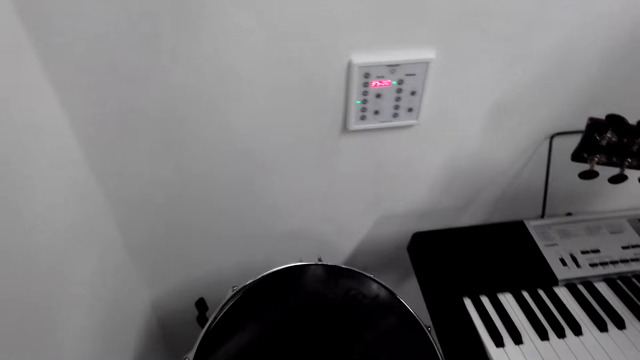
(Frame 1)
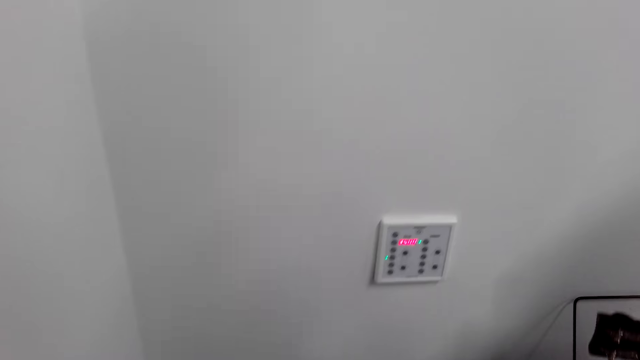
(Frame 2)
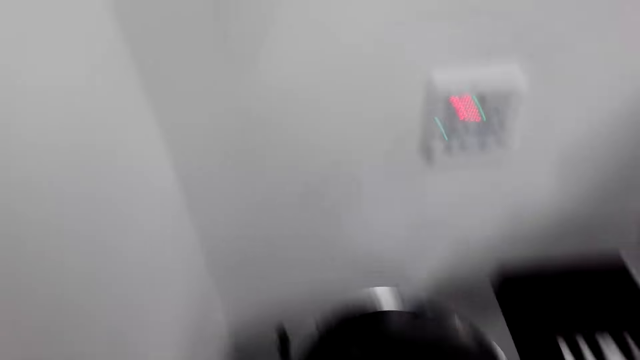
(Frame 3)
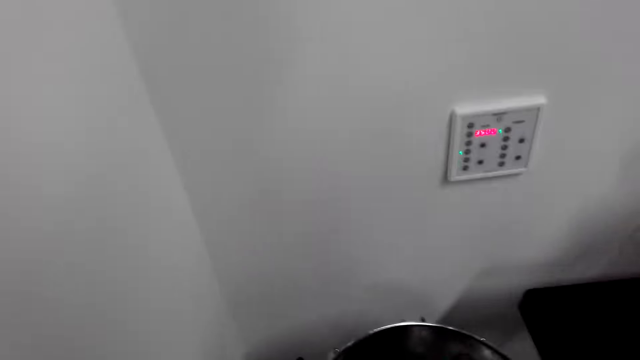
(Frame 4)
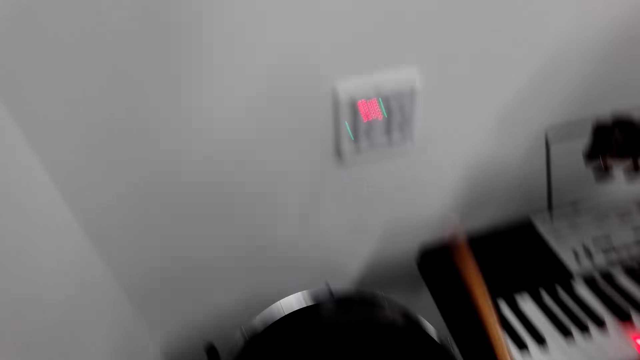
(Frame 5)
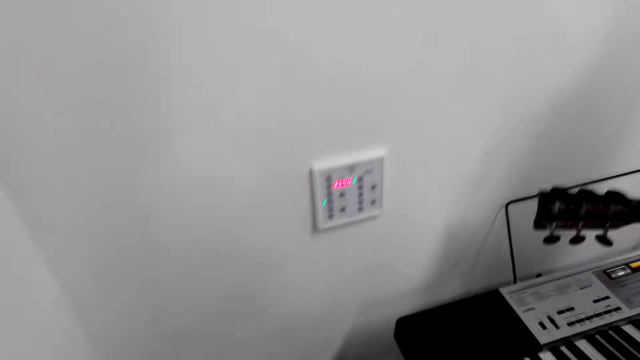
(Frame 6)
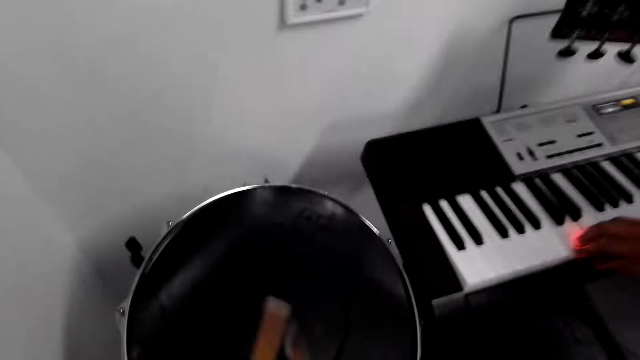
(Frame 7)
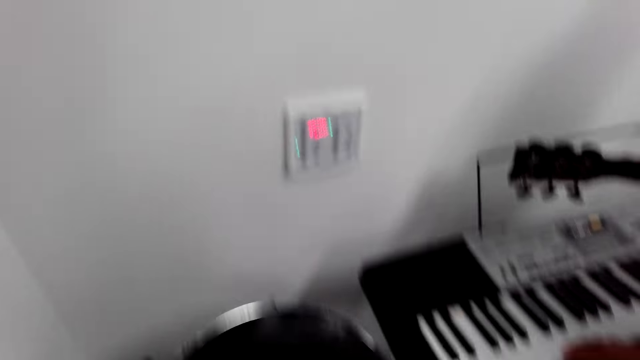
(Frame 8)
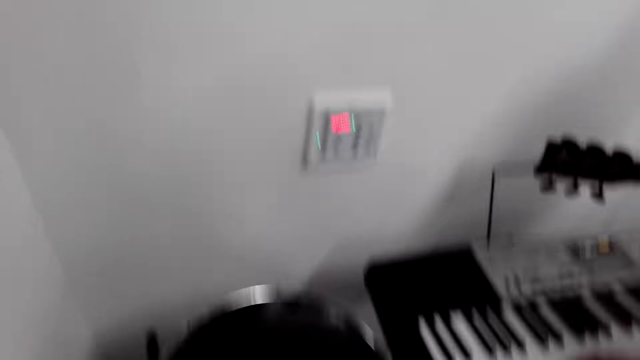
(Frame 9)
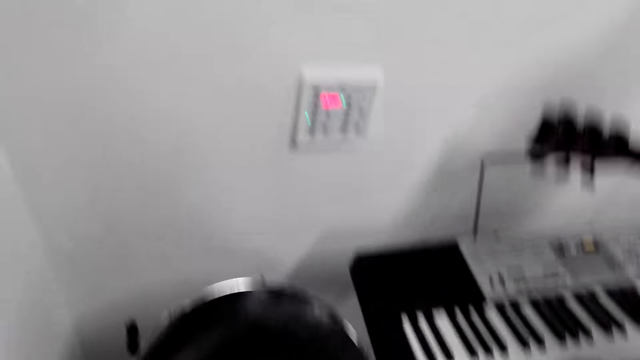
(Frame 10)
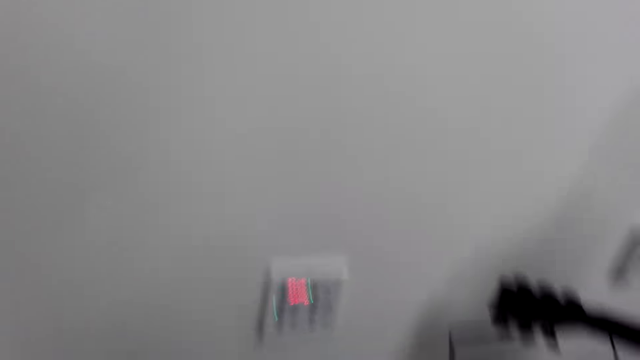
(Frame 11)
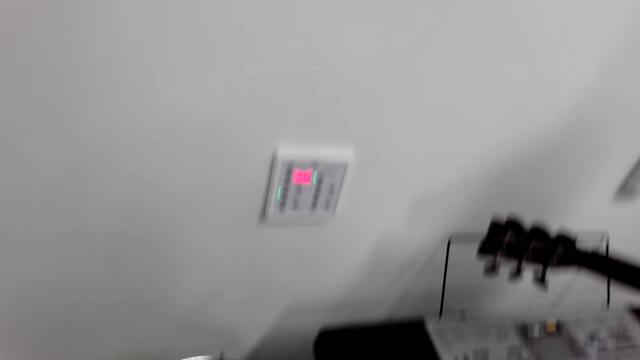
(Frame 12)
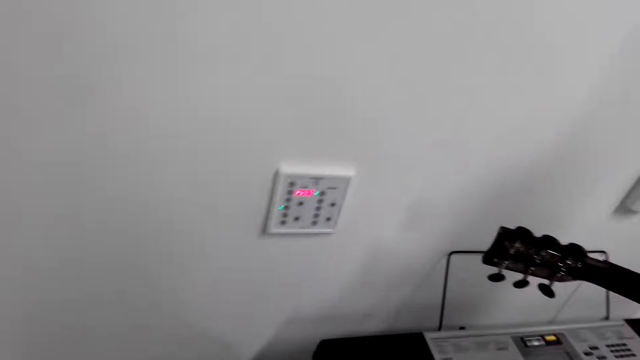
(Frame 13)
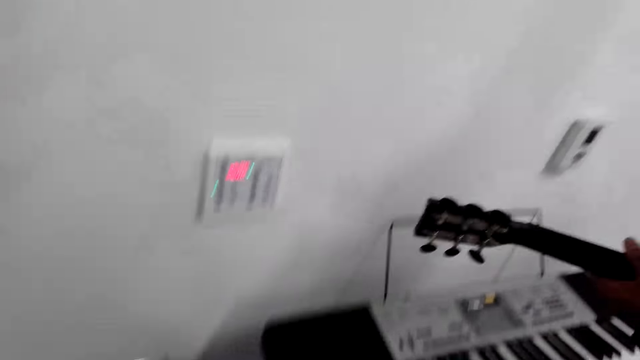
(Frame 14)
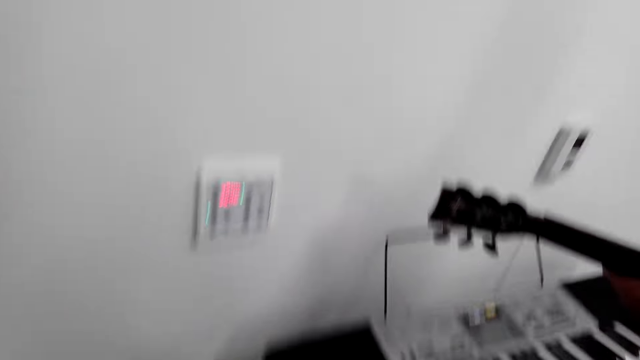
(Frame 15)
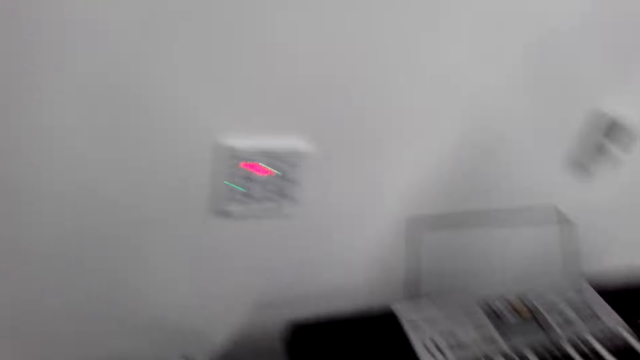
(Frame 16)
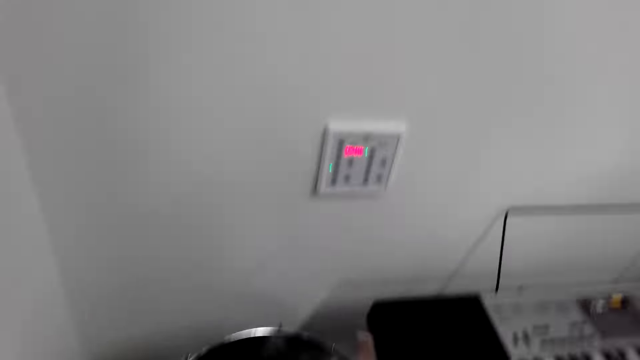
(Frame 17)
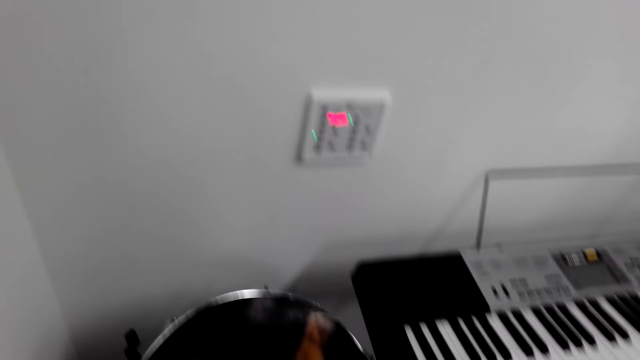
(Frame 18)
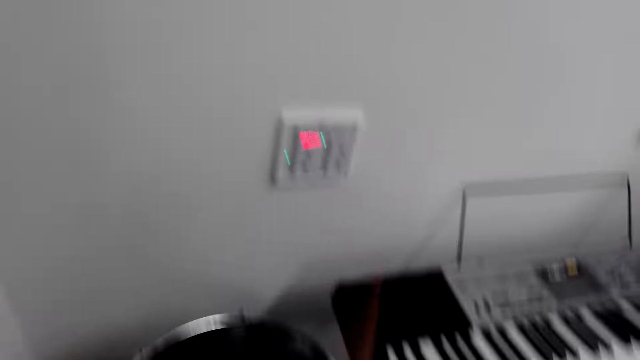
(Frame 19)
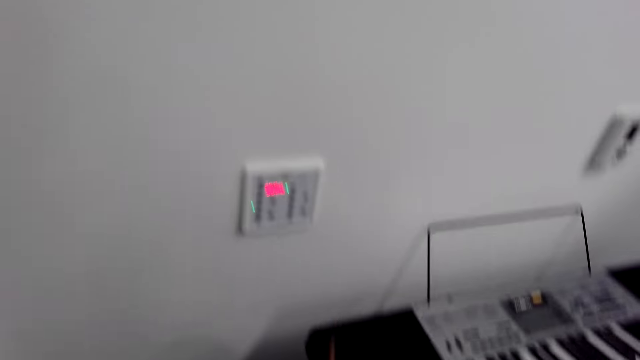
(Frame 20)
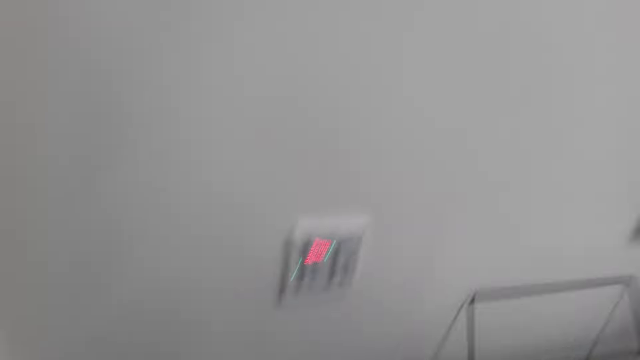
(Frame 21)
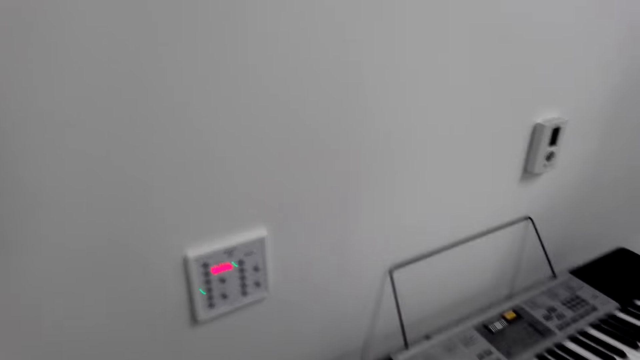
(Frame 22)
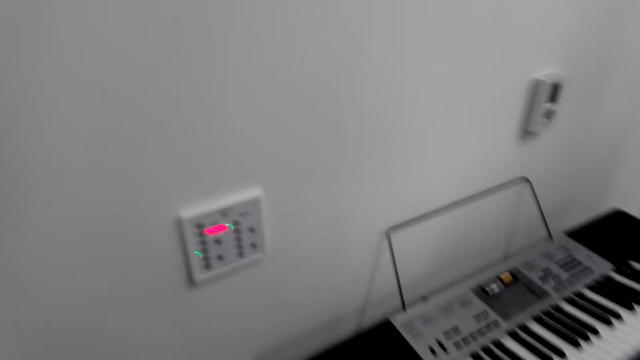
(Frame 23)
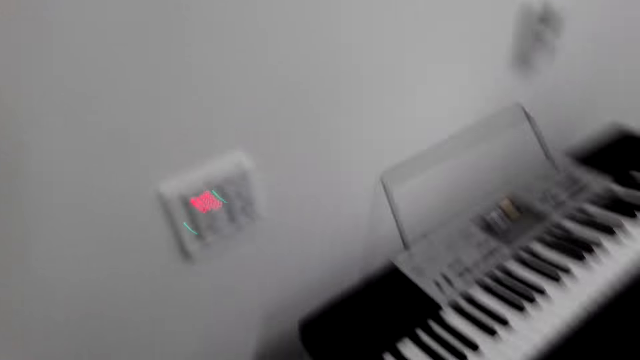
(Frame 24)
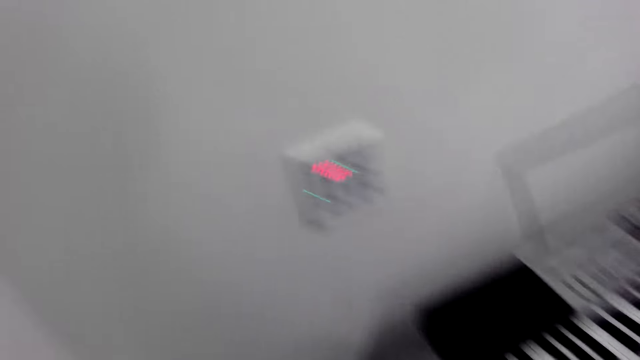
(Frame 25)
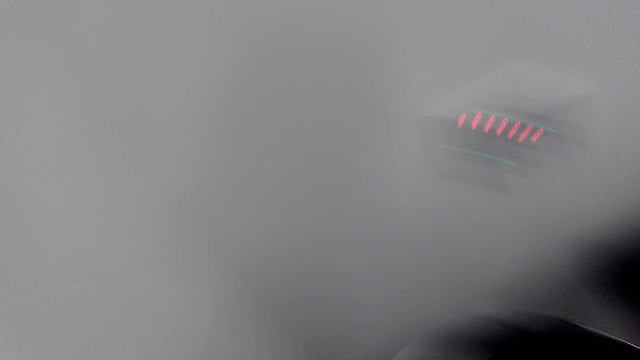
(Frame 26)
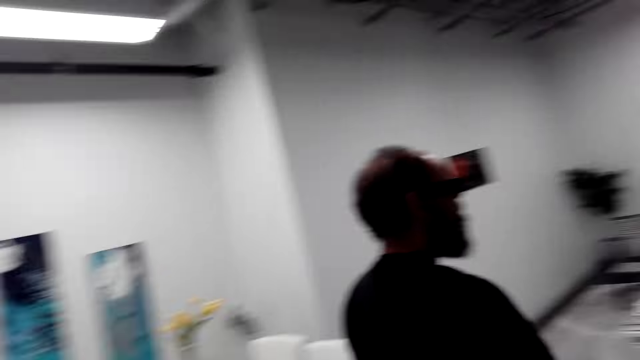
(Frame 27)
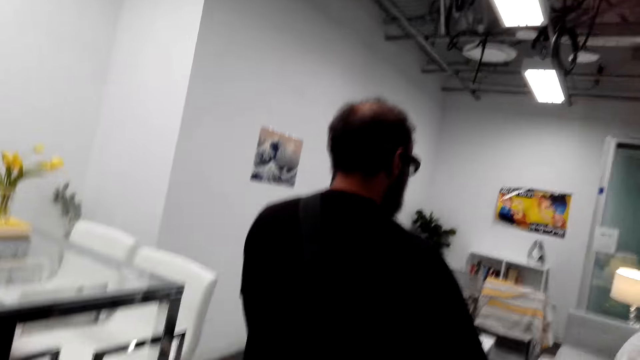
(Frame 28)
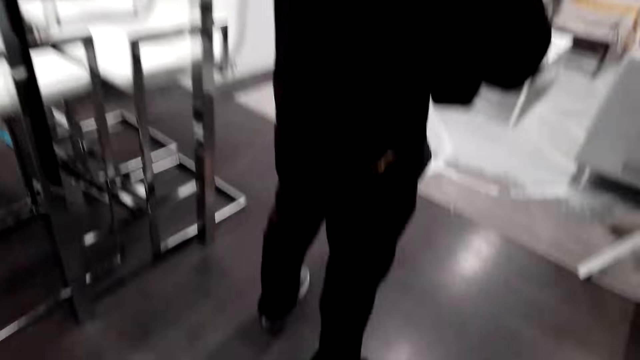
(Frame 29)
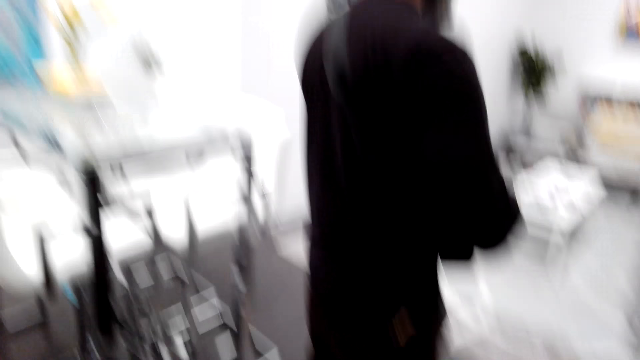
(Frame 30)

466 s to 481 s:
The man plays the piano. He plays the piano again. The camera wearer plays a drum. The man holds a guitar. He holds the guitar again. The camera wearer looks around.

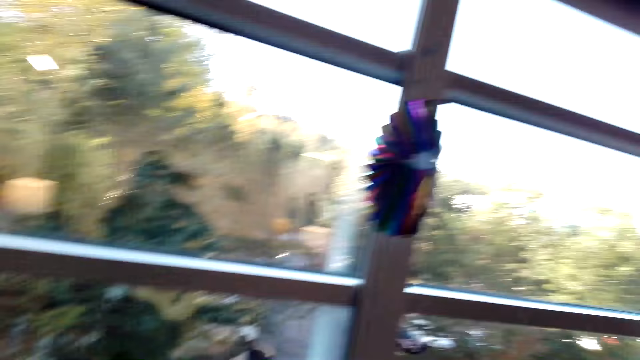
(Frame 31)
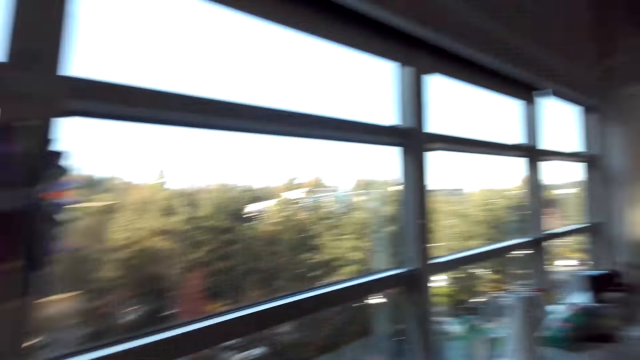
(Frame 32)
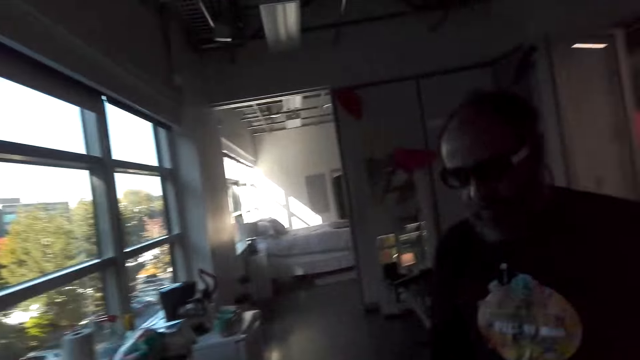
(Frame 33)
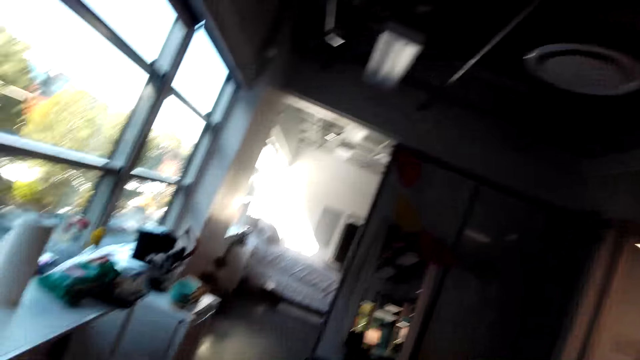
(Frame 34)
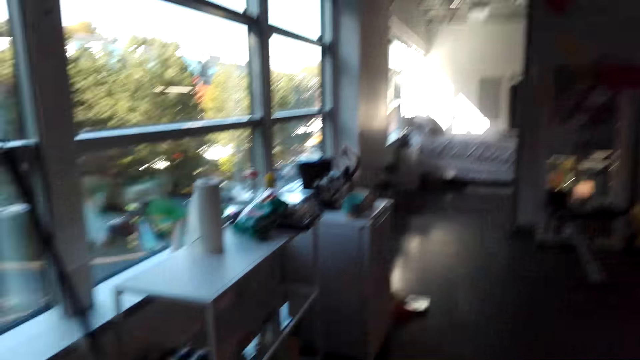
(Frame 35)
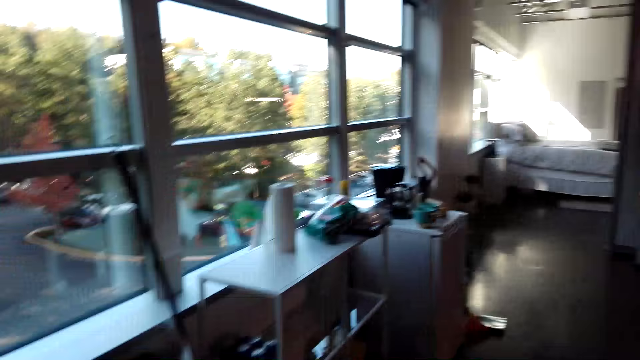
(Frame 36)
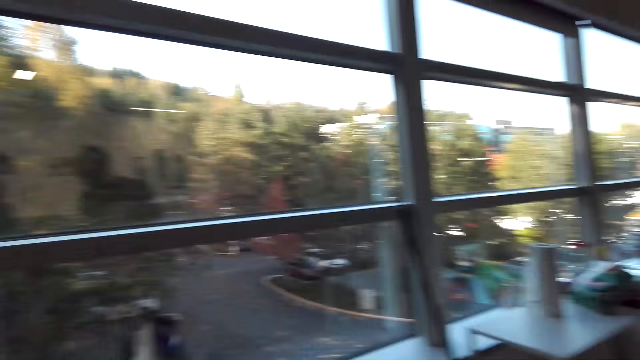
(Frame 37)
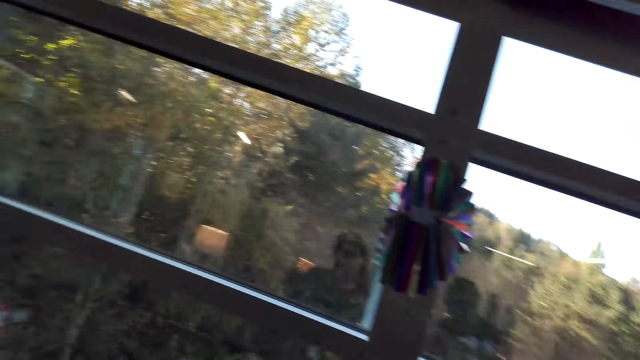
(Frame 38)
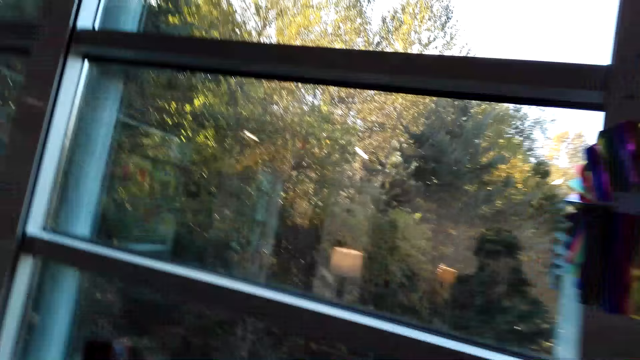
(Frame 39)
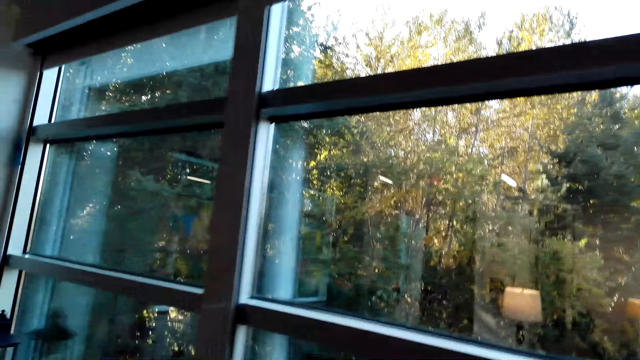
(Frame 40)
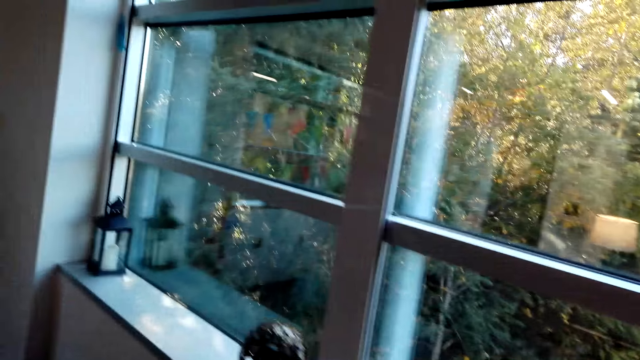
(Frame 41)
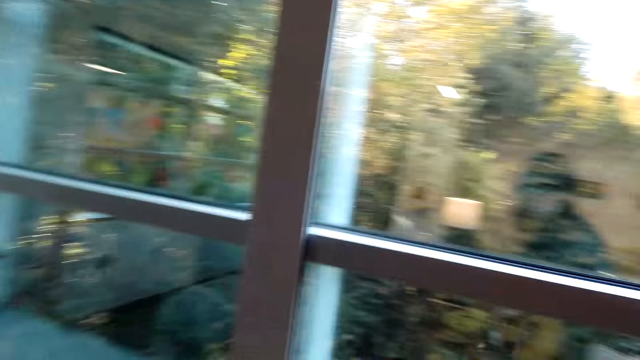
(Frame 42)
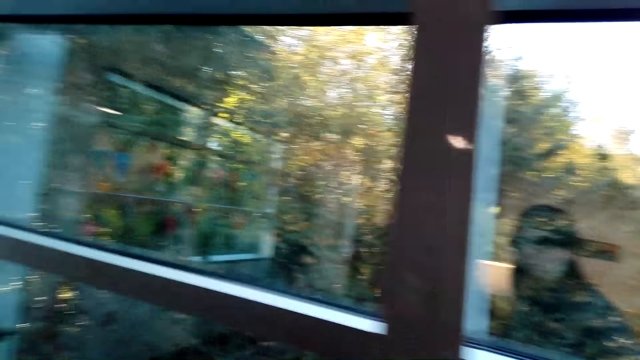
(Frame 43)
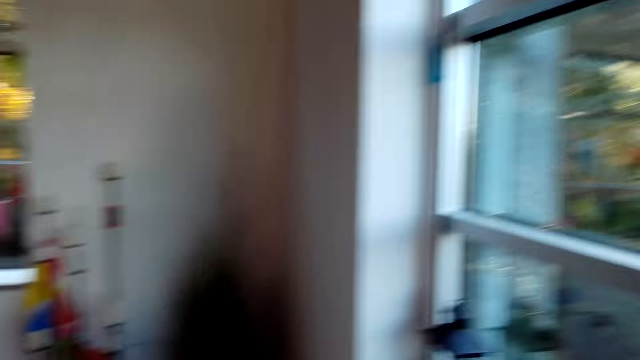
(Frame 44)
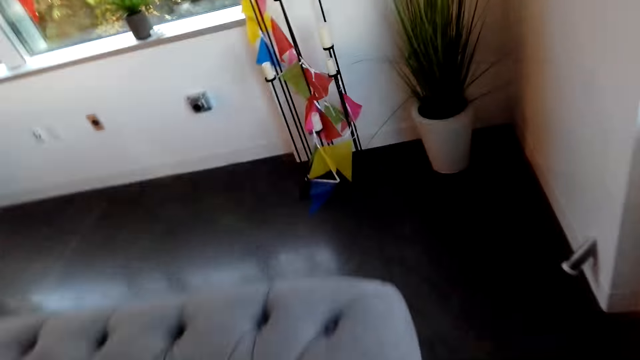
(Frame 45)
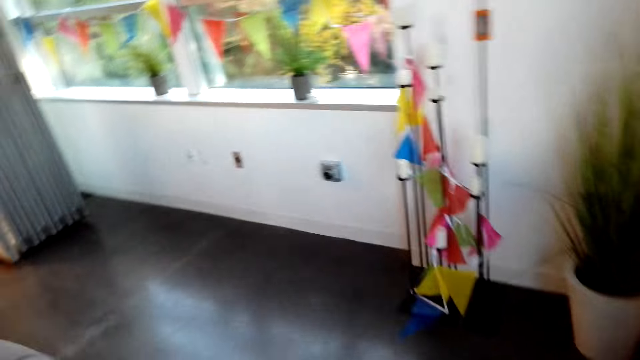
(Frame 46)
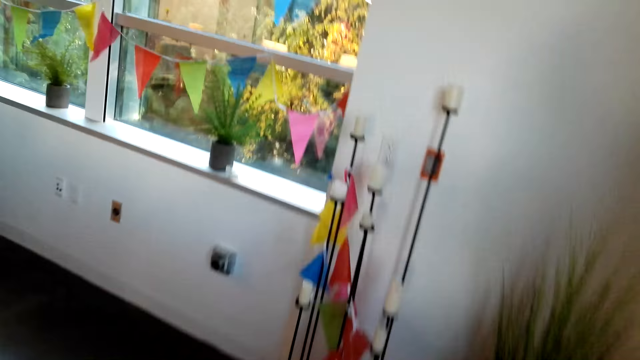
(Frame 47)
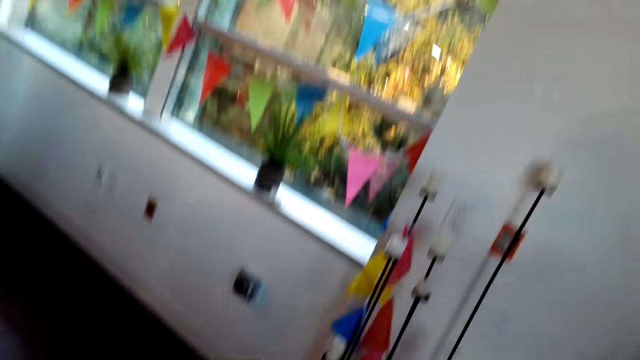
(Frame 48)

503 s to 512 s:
The man stands close to the camera wearer.
